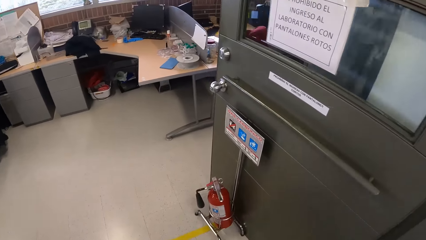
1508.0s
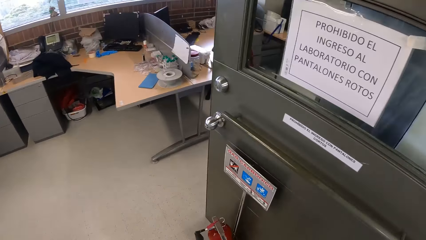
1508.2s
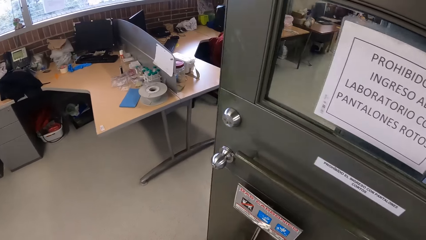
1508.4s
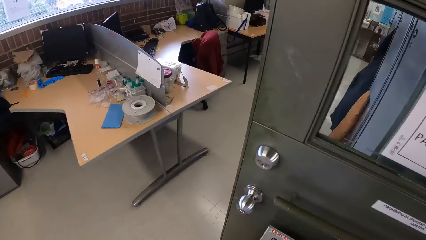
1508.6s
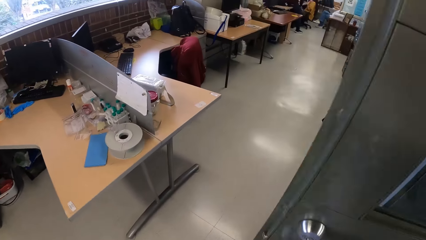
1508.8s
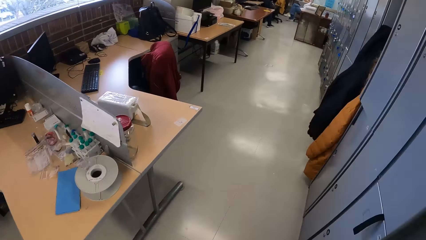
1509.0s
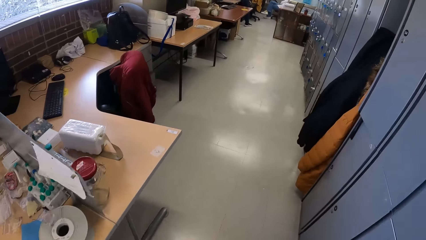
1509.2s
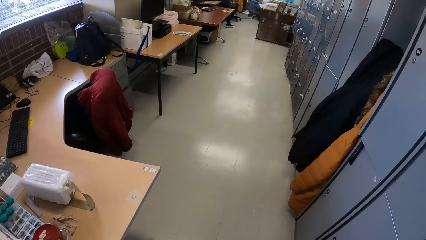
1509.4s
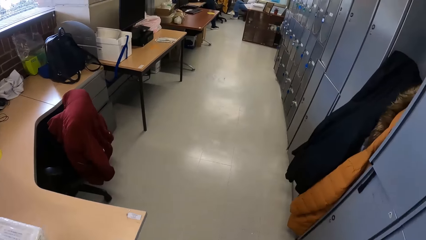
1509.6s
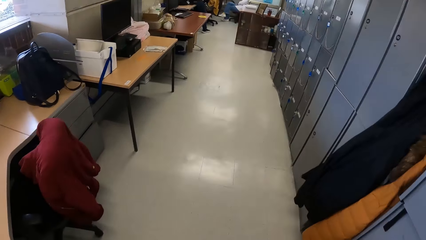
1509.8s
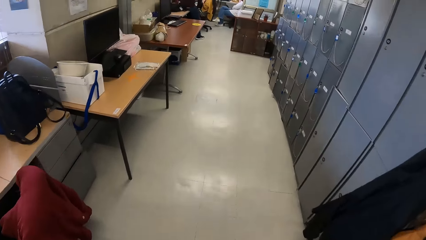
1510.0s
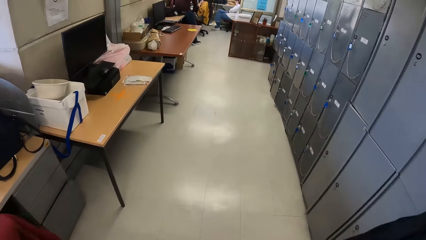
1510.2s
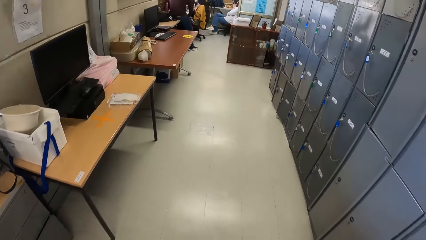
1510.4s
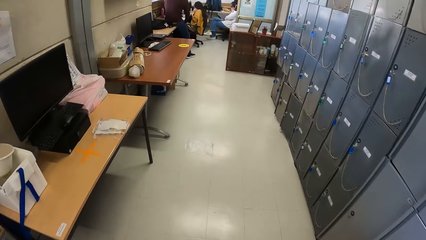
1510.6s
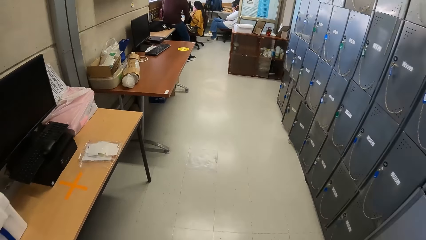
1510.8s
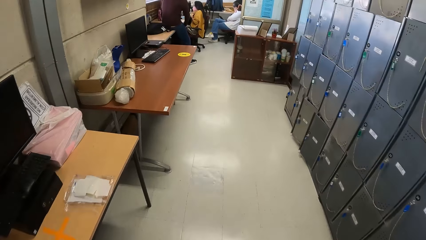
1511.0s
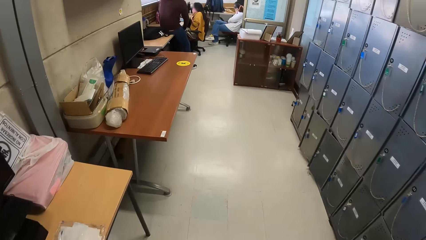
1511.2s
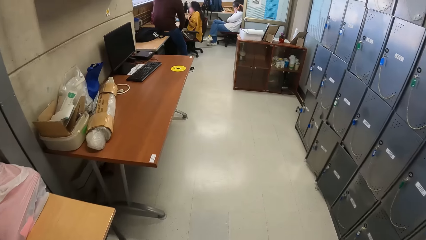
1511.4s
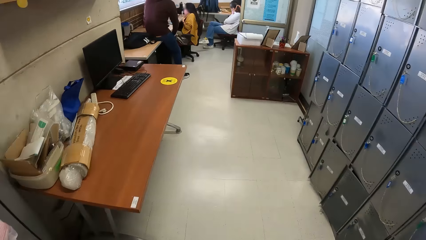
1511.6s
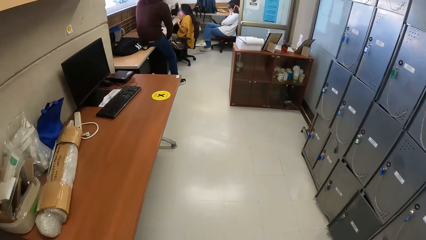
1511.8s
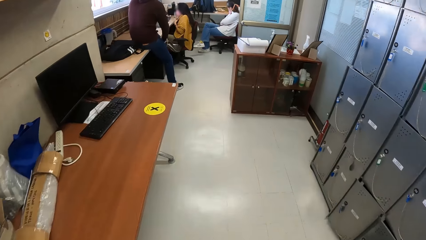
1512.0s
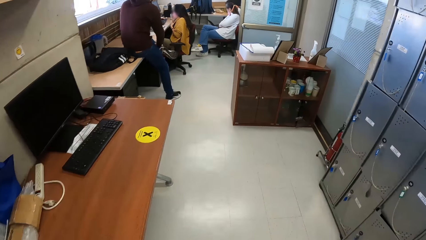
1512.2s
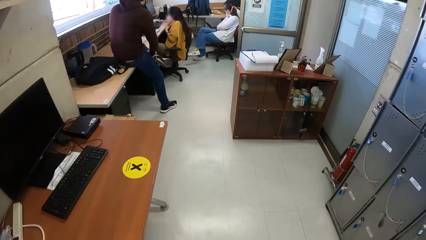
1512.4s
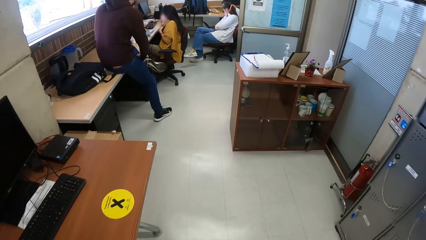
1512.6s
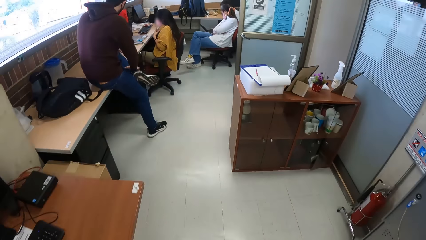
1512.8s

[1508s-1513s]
The camera wearer walks into the hallway from the laboratory room.

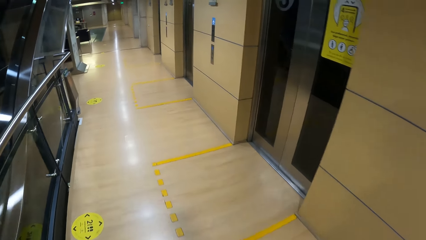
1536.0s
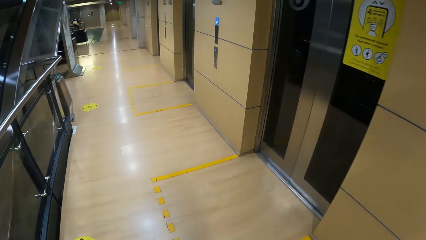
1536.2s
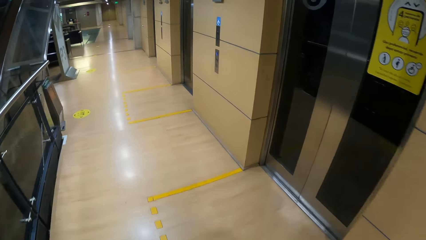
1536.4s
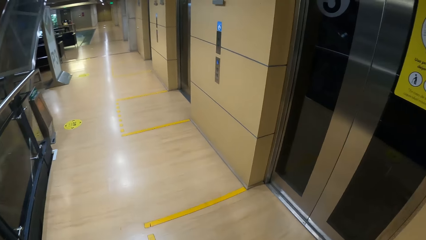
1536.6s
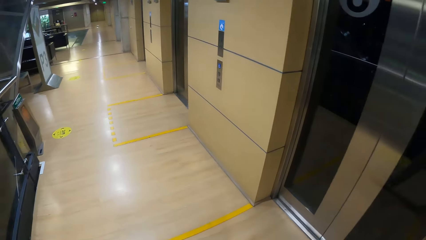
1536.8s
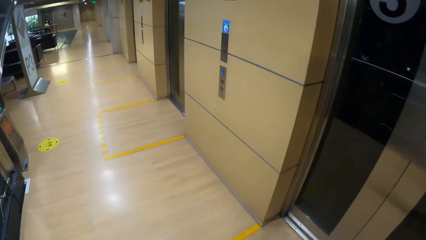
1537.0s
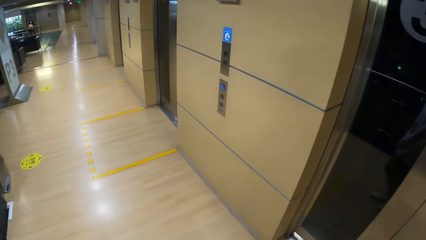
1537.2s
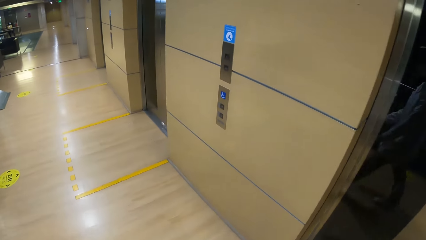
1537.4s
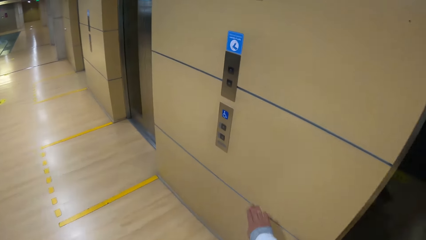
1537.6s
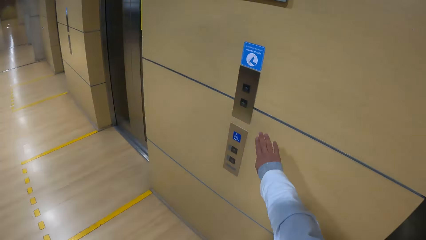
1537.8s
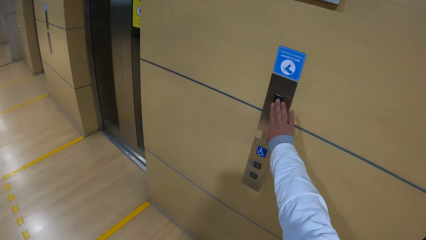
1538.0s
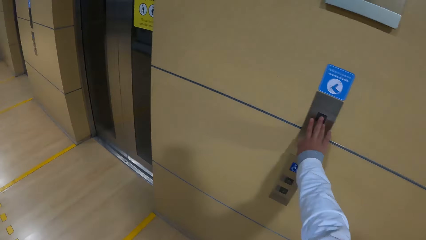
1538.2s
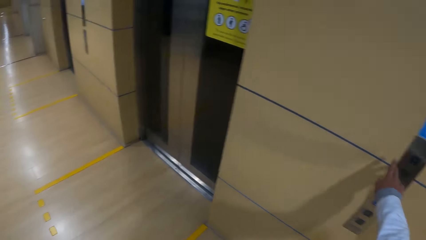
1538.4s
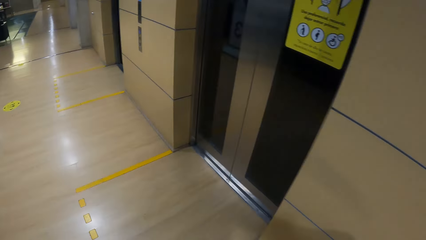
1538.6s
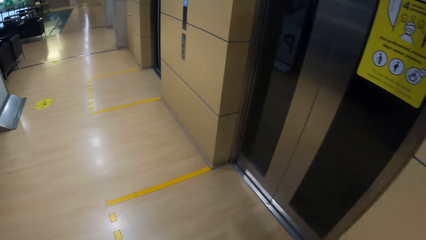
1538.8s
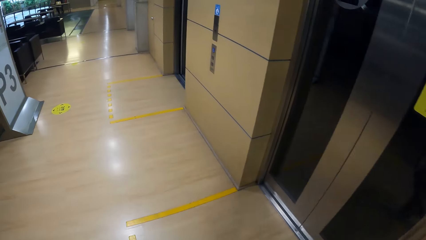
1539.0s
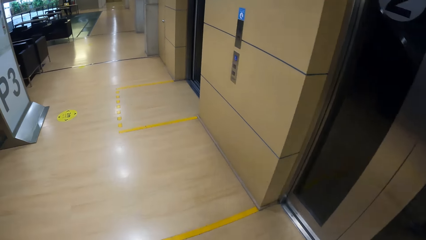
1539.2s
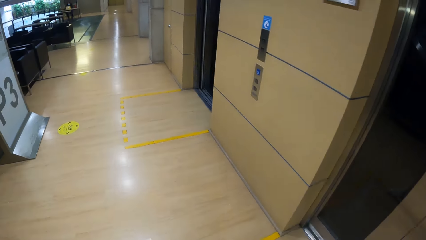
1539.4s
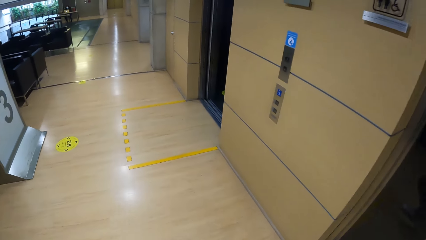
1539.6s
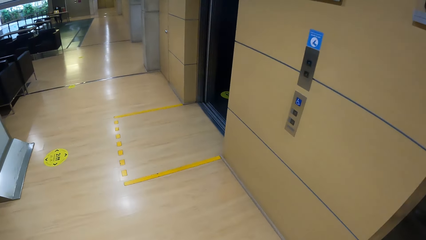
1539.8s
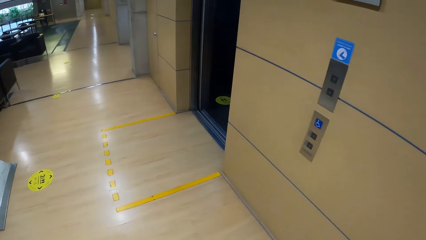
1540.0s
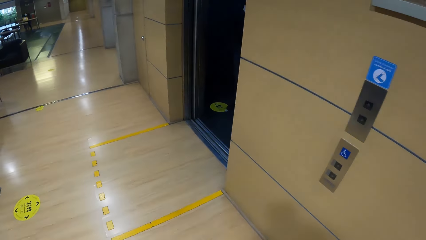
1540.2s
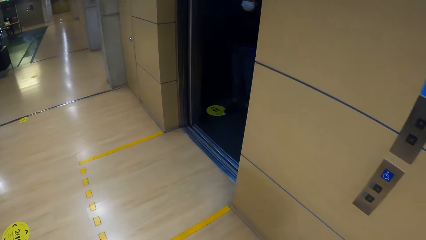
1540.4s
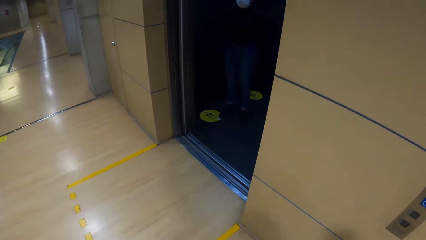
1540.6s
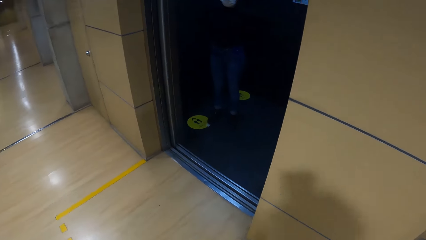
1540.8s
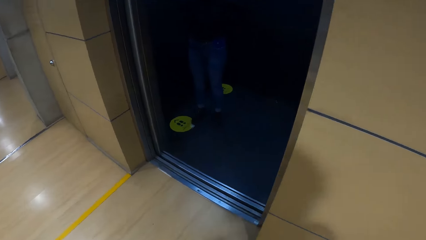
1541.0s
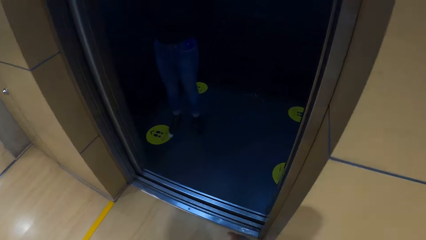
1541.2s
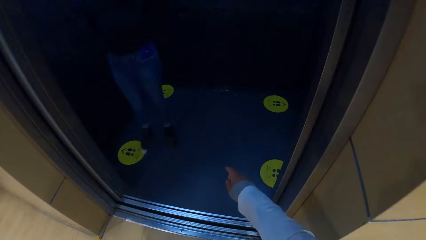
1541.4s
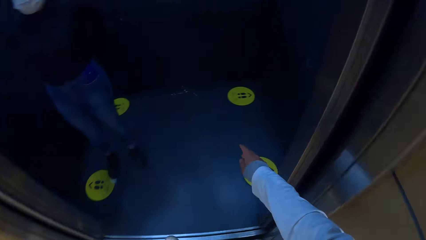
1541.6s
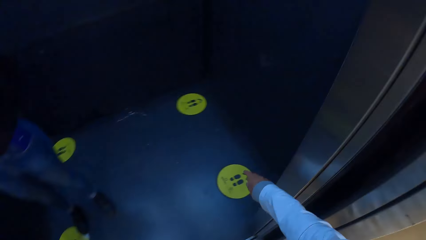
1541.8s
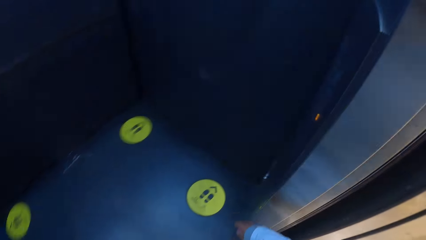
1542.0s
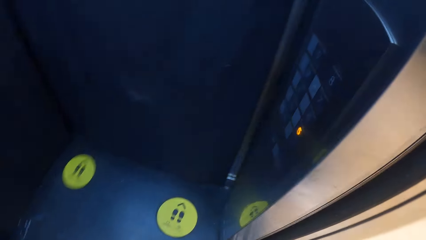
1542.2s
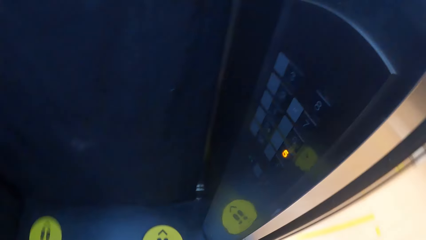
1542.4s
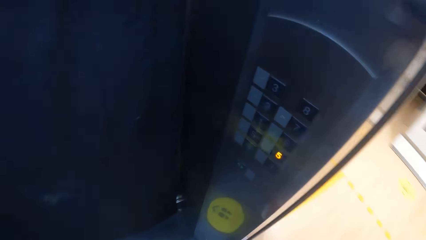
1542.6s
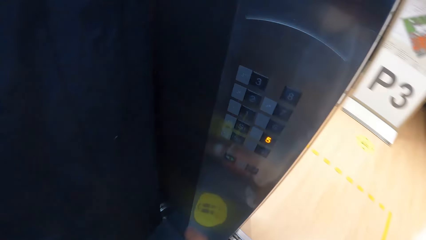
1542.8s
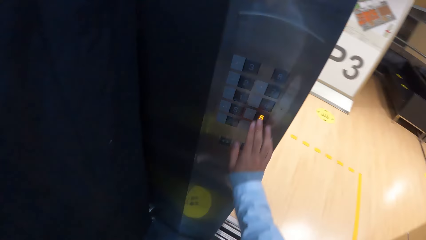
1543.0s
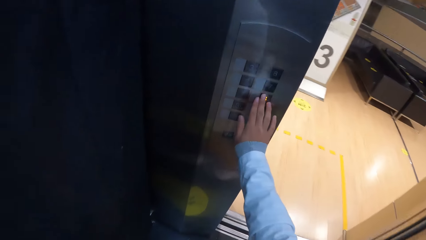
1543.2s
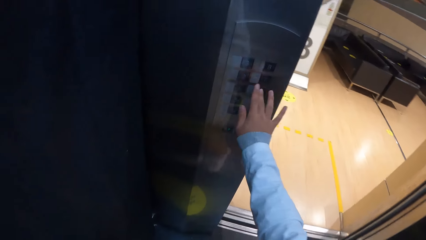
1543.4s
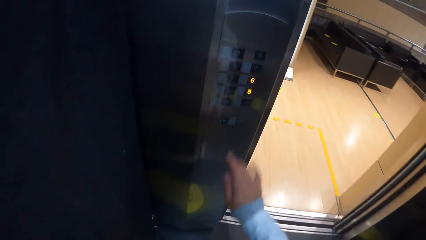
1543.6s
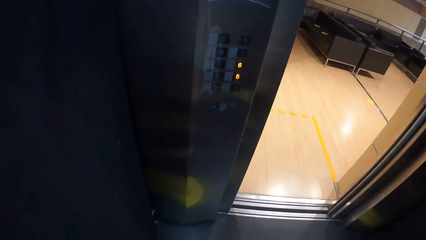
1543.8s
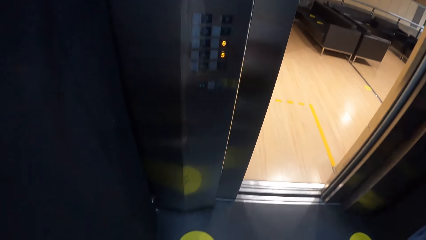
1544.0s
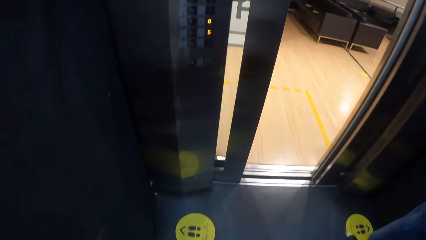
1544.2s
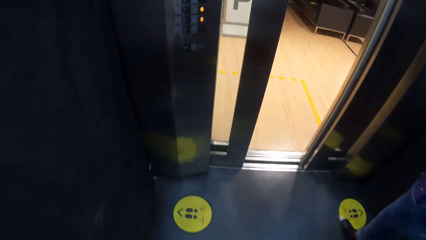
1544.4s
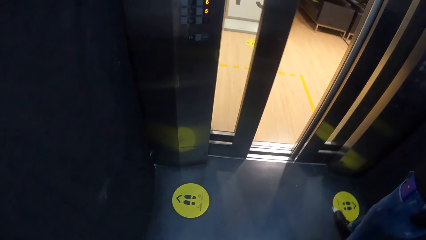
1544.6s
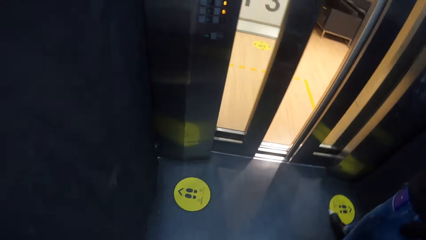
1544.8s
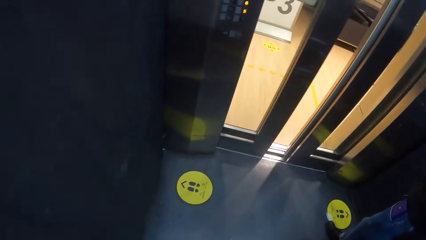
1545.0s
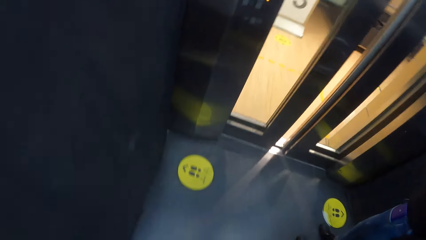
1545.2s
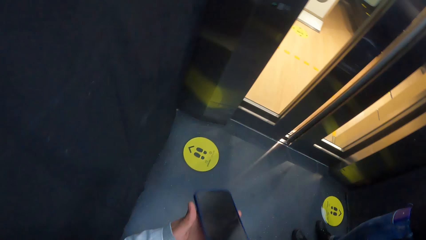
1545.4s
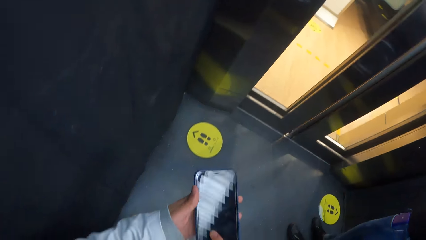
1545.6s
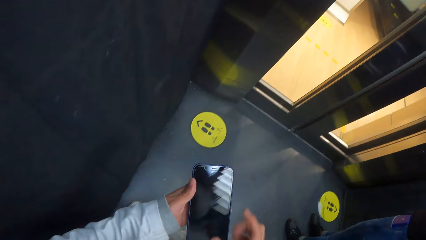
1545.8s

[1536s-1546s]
The camera wearer presses an open door button of the elevator with his right hand. He enters the elevator from a hallway. He presses the 6th floor button in the elevator with his right hand. He operates the phone with his hands.
